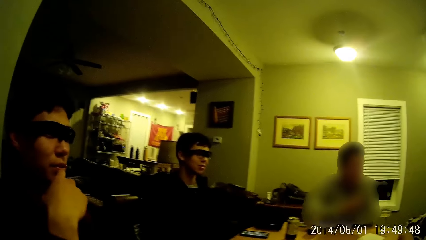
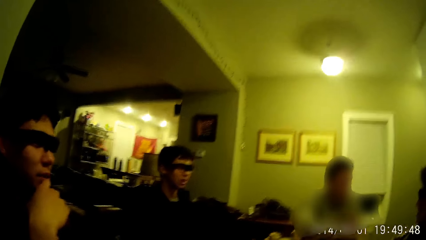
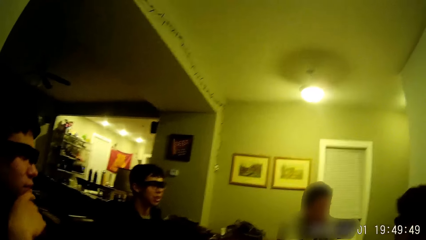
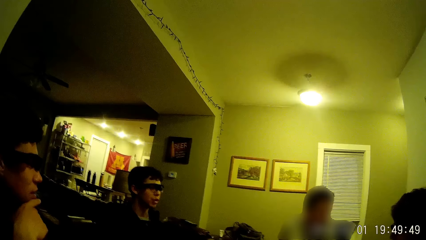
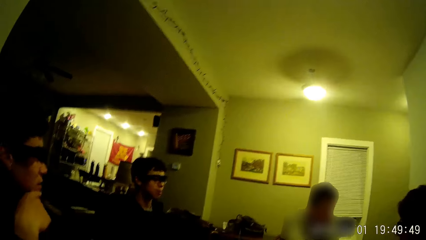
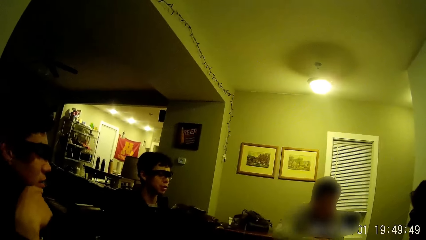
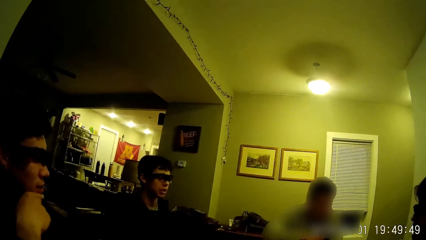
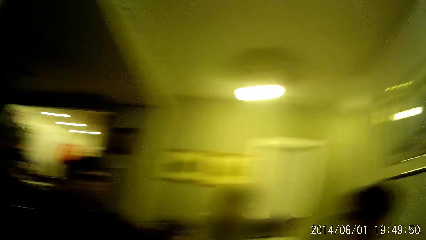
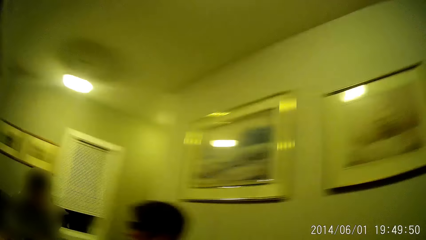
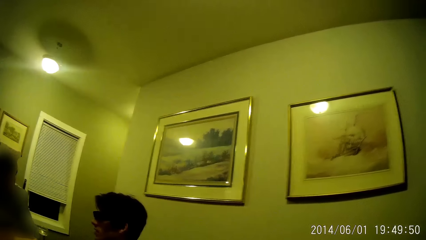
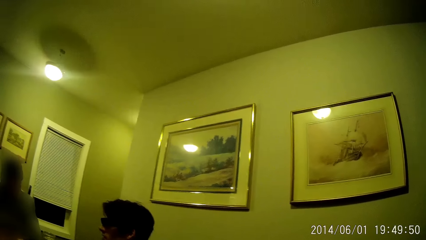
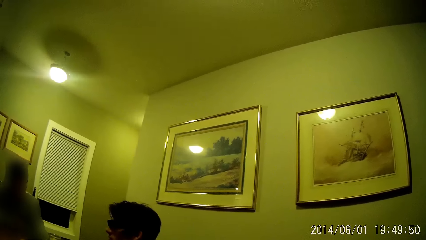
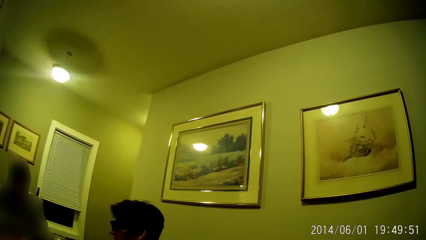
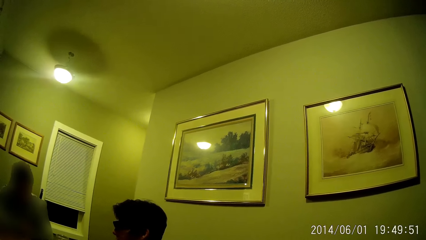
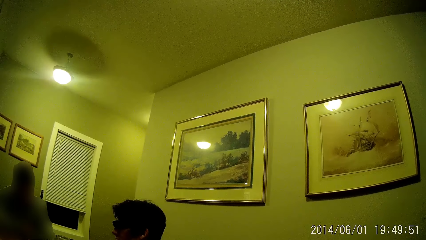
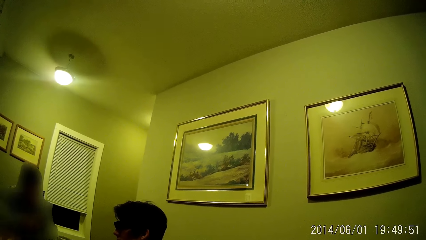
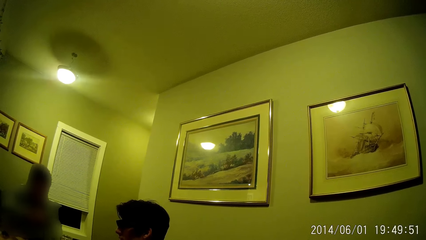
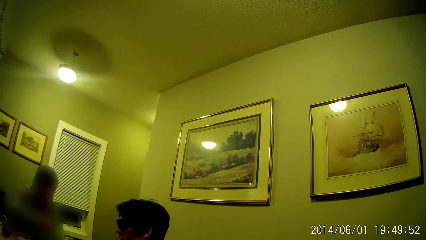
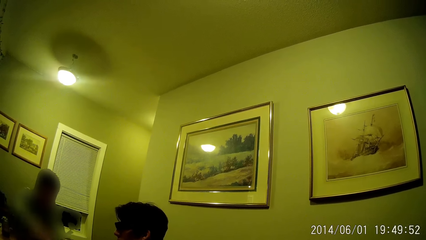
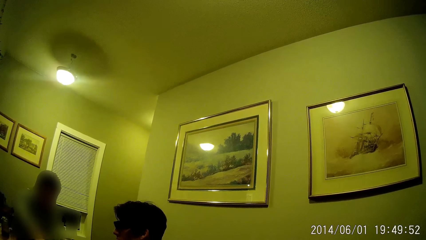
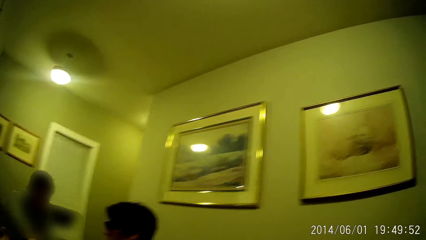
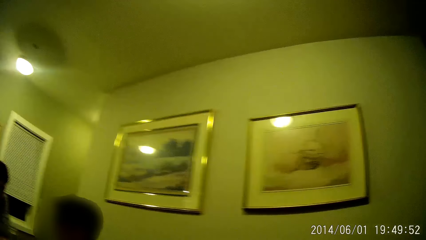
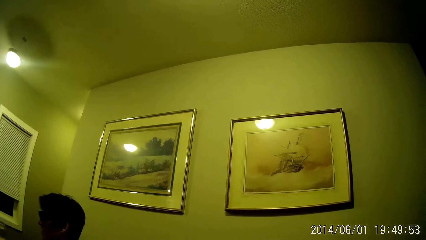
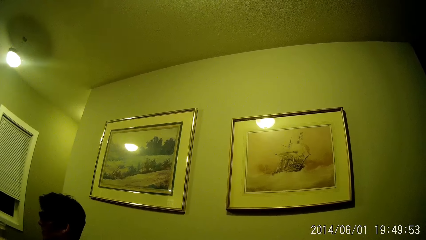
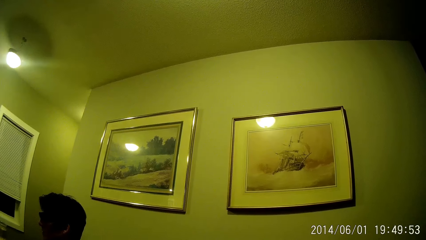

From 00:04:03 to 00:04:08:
A man converses with another man. The camera wearer looks around.

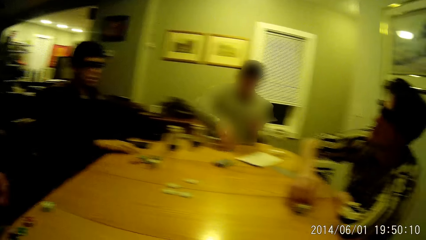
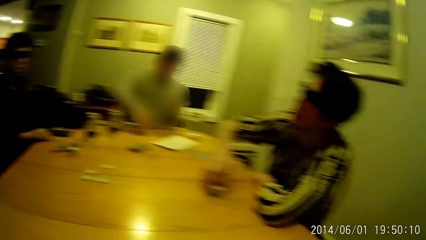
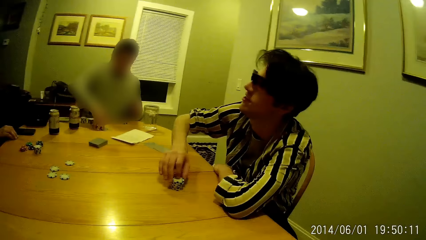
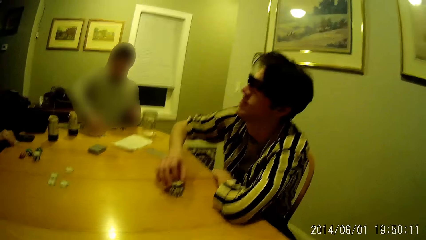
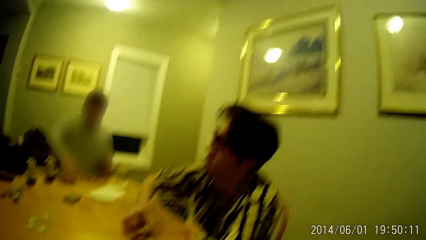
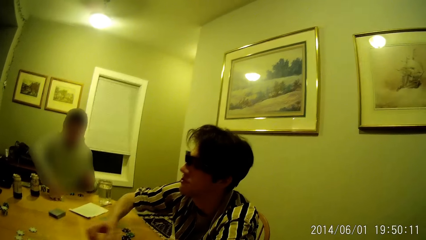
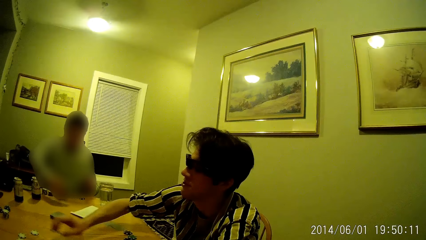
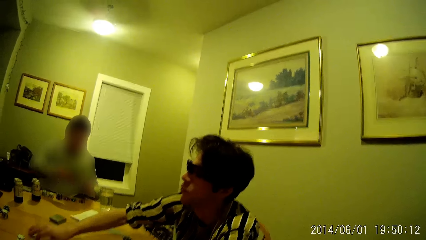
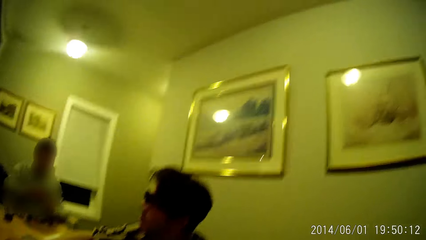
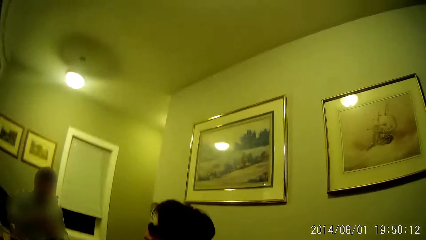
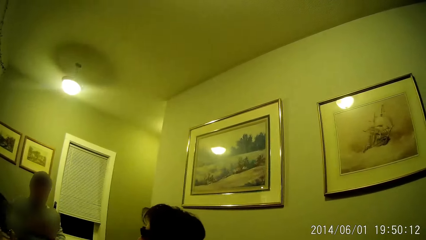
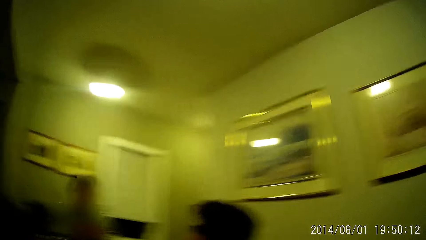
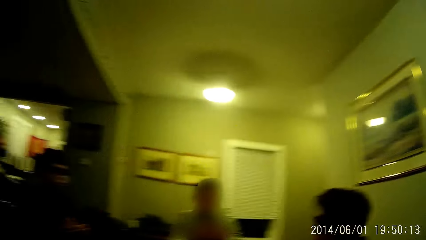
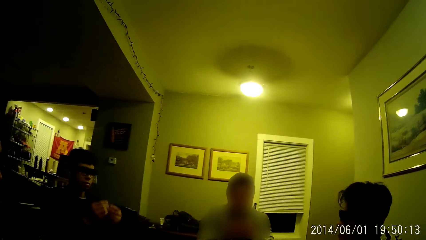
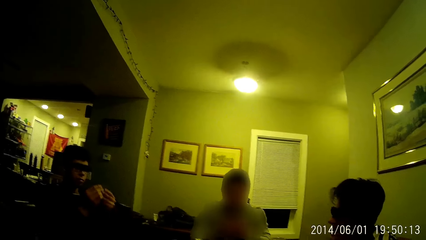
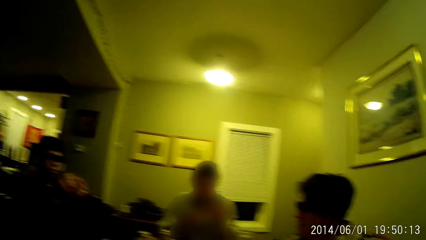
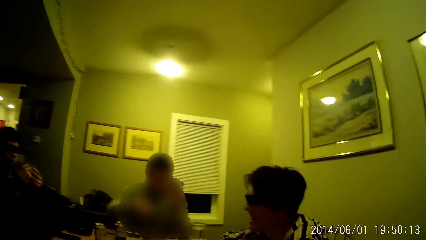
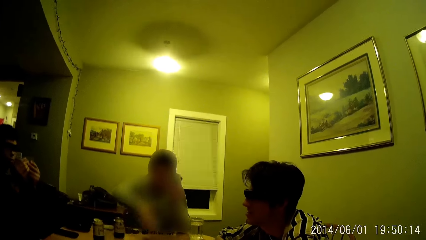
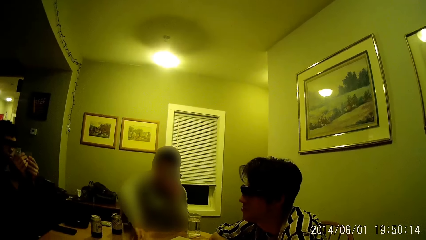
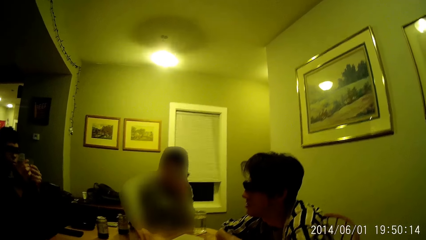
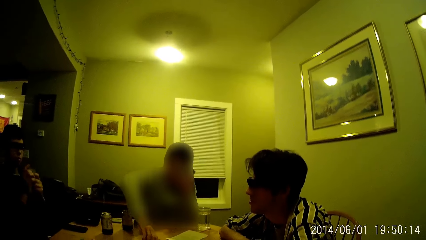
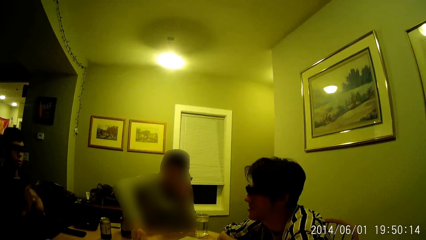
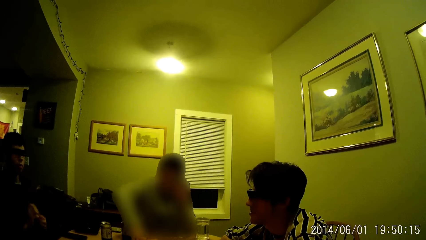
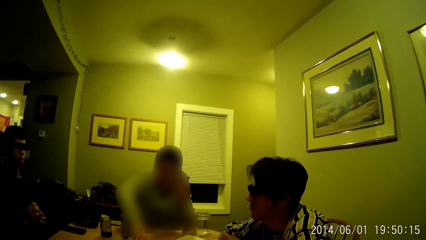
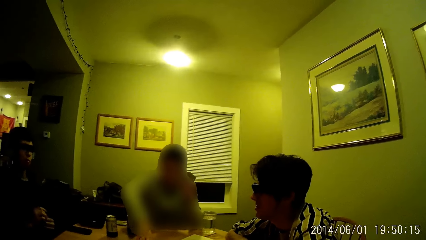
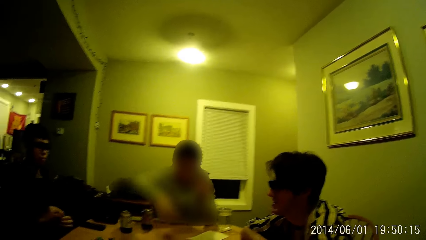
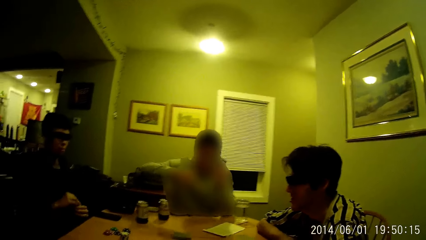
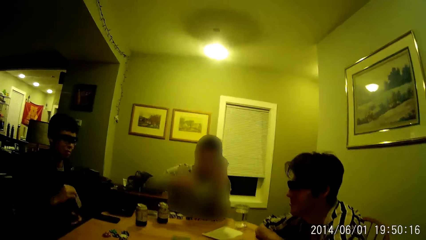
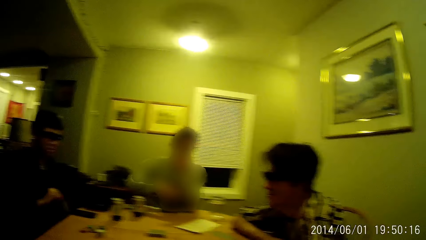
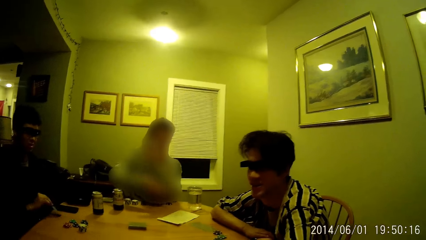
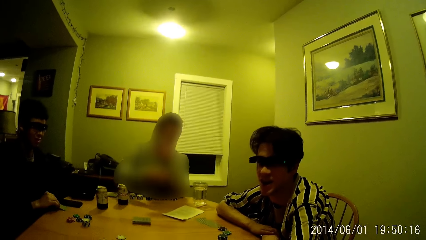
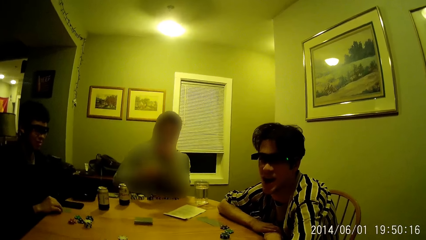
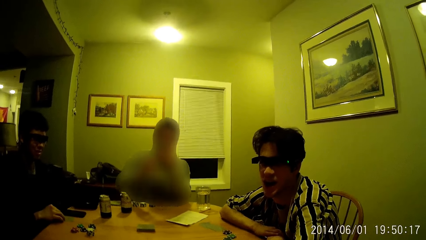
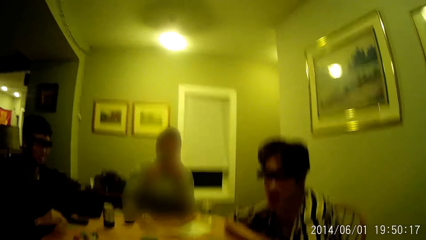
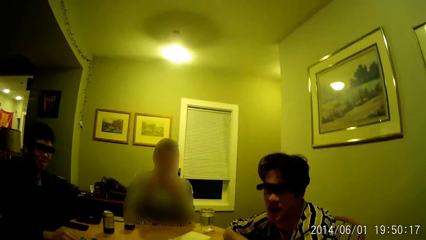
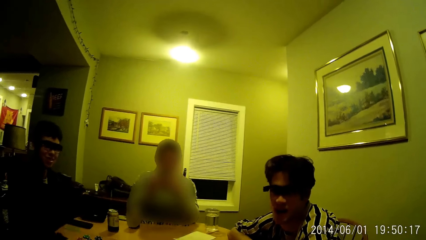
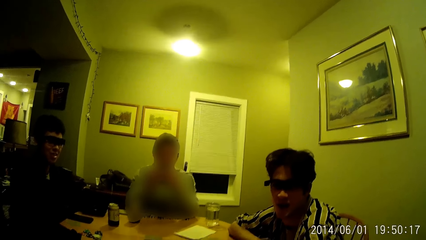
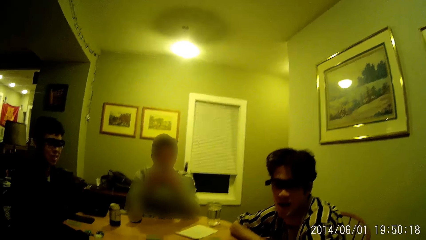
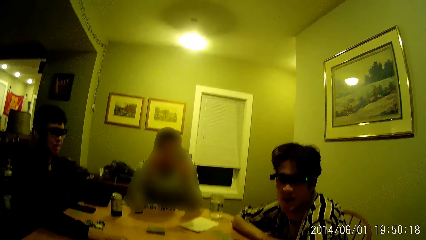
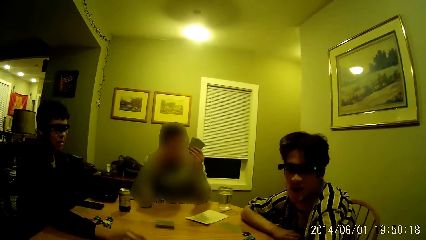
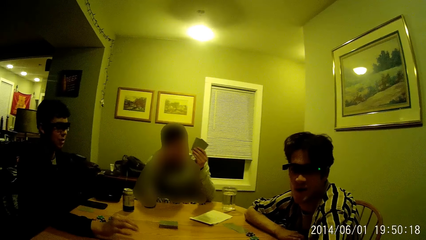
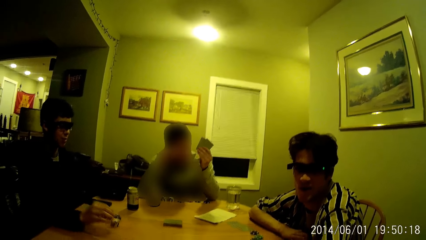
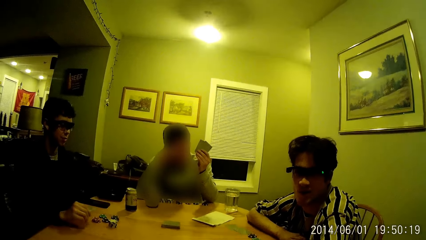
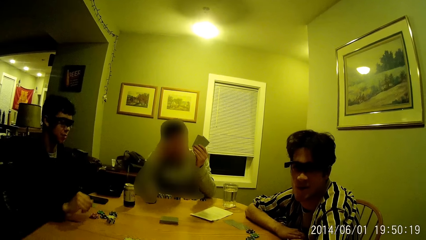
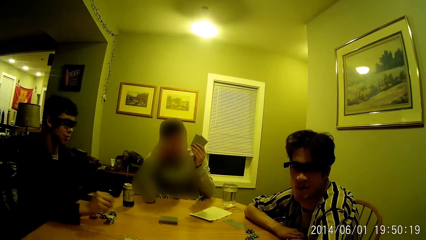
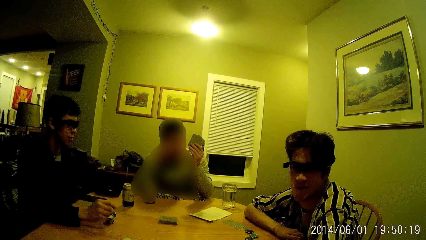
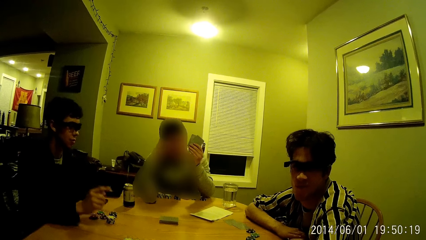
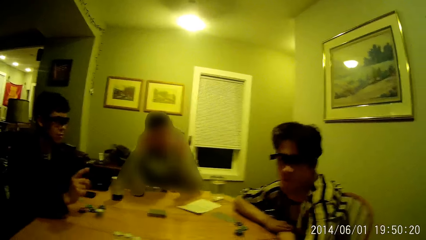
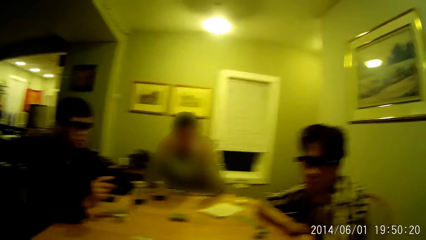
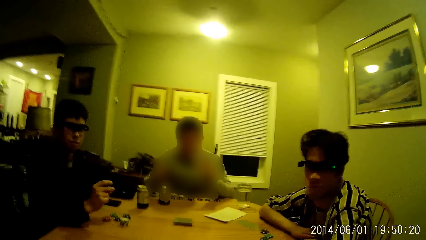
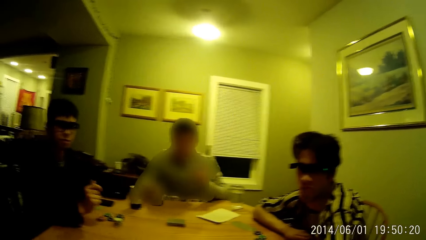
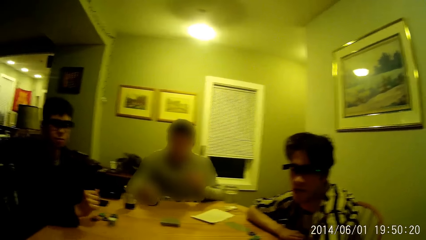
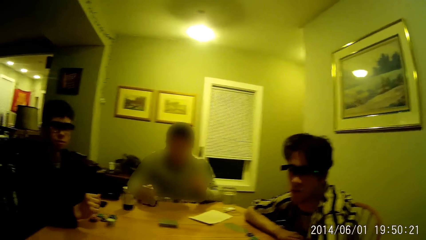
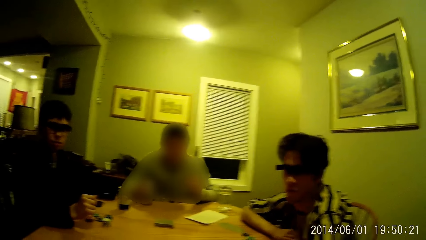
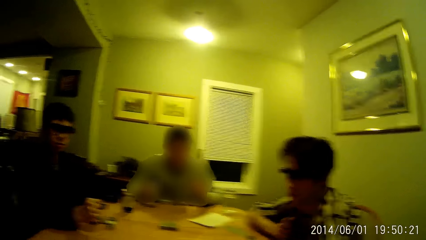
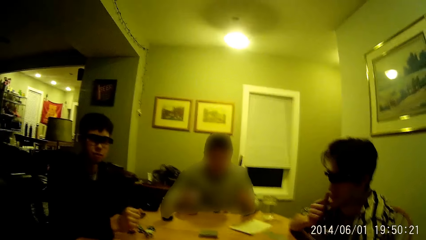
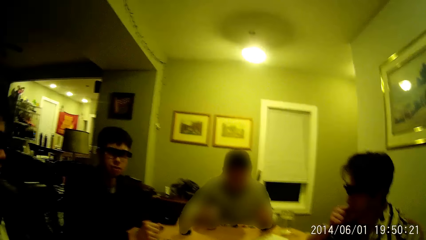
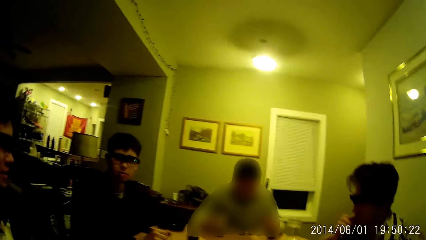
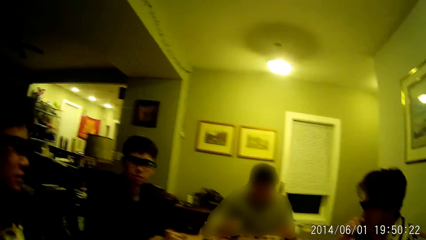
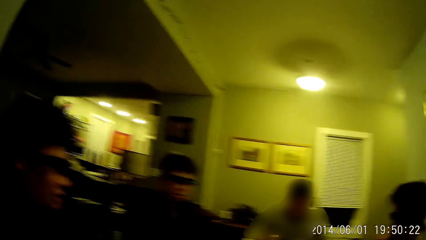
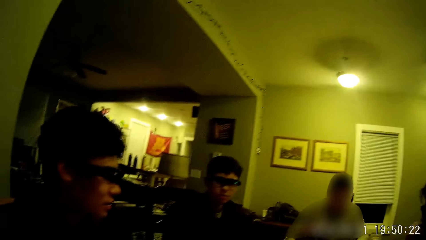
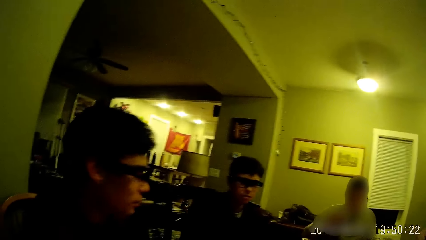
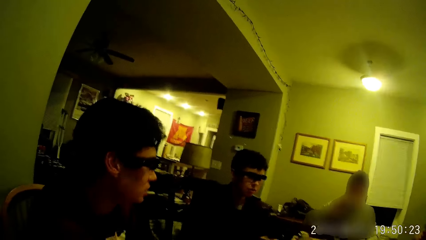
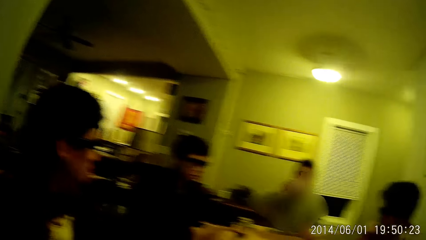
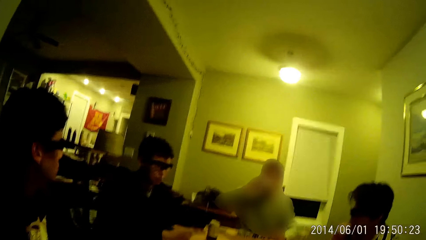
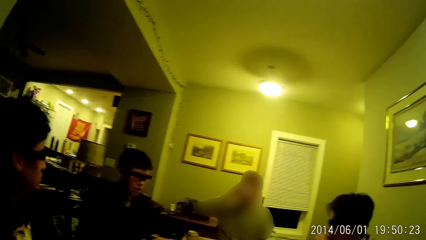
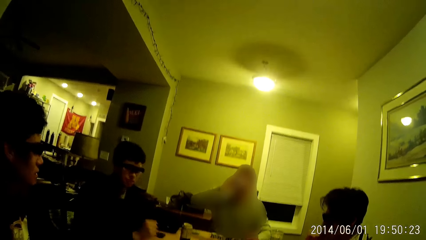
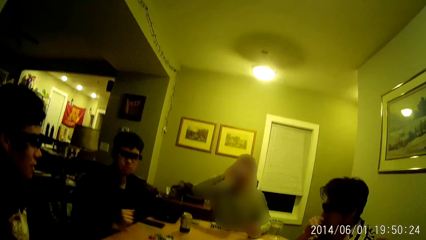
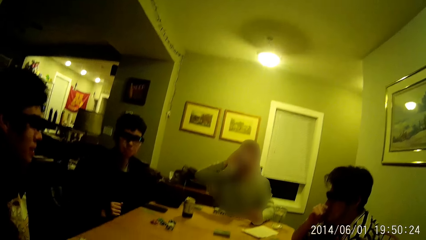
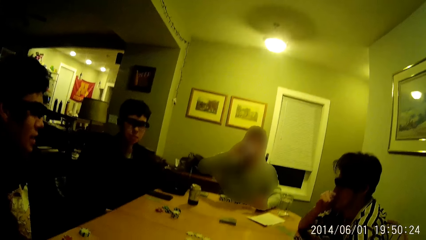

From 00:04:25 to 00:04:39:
A man picks up a poker piece with his right hand. Another man picks up the cards from the table with his right hand. The first man drops the poker piece on the table. The second man touches the deck of cards with his right hand. A third man drops the card on the table with his right hand. The second man drinks from the canned drink with his right hand.
